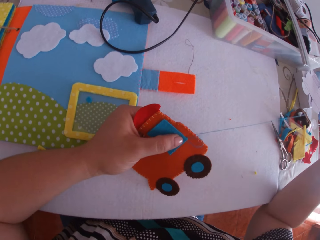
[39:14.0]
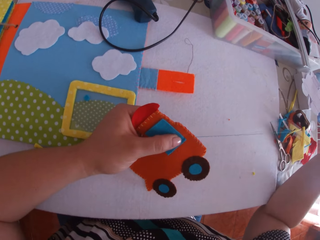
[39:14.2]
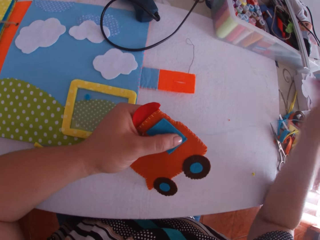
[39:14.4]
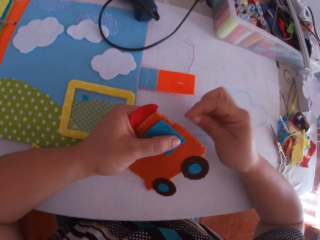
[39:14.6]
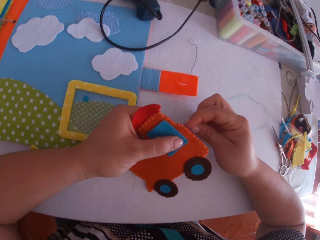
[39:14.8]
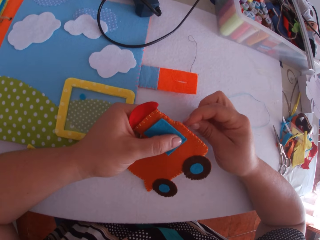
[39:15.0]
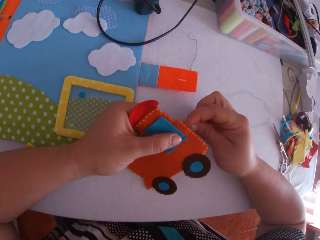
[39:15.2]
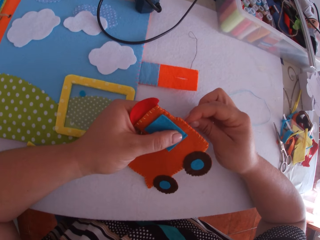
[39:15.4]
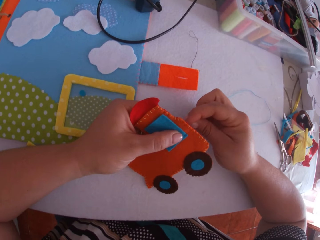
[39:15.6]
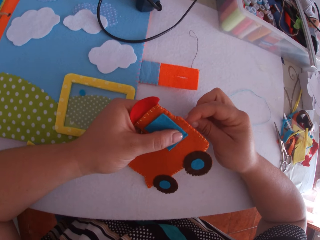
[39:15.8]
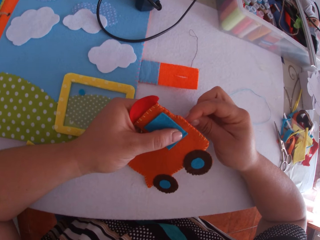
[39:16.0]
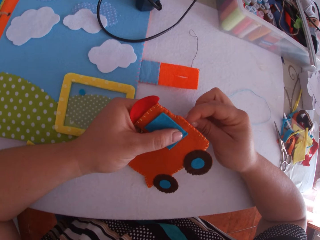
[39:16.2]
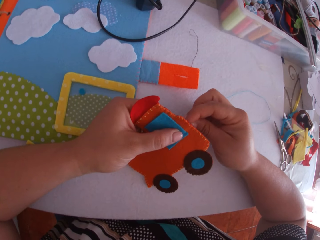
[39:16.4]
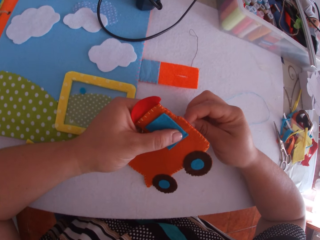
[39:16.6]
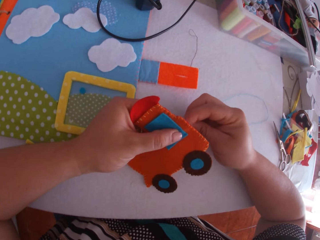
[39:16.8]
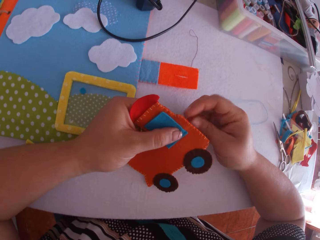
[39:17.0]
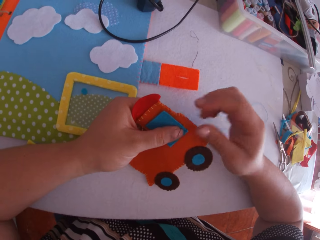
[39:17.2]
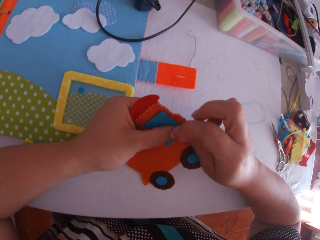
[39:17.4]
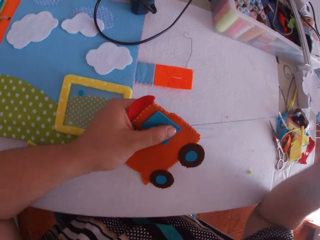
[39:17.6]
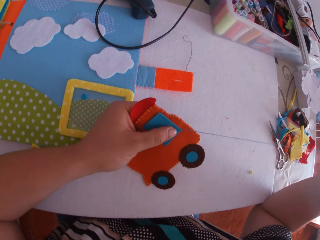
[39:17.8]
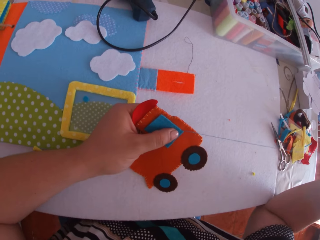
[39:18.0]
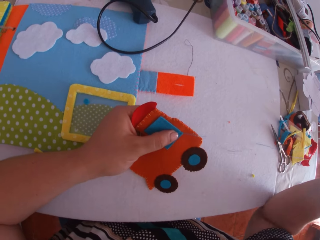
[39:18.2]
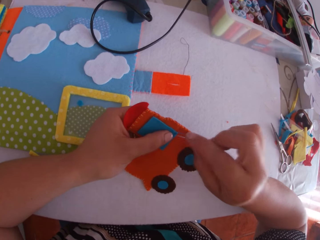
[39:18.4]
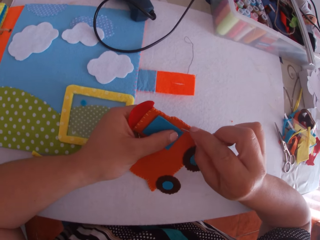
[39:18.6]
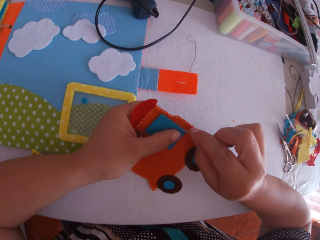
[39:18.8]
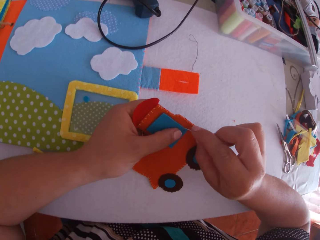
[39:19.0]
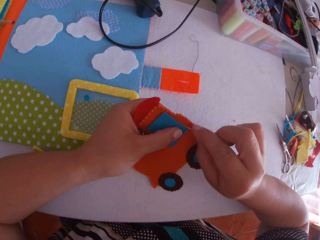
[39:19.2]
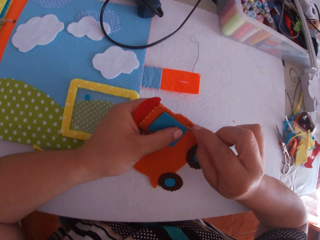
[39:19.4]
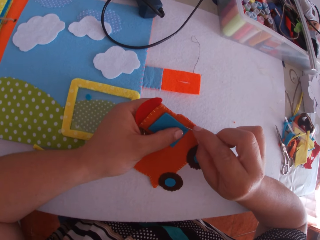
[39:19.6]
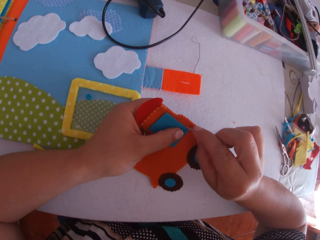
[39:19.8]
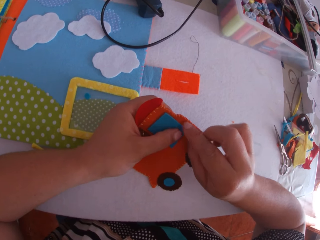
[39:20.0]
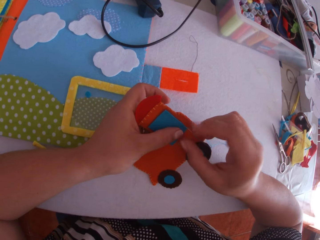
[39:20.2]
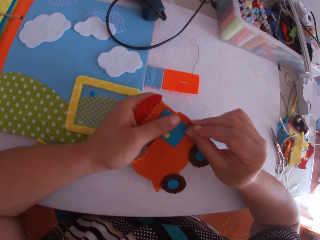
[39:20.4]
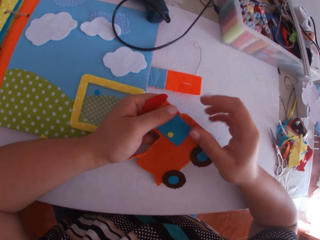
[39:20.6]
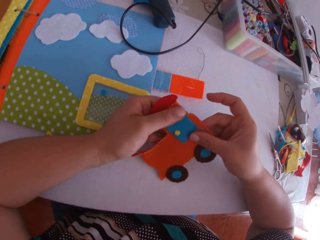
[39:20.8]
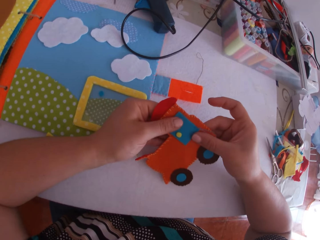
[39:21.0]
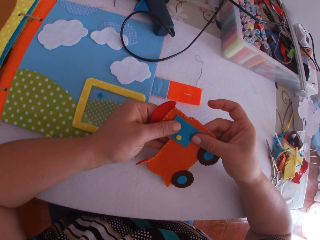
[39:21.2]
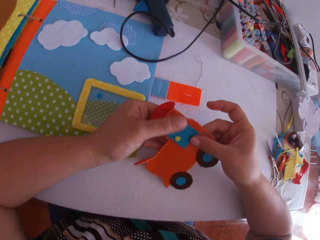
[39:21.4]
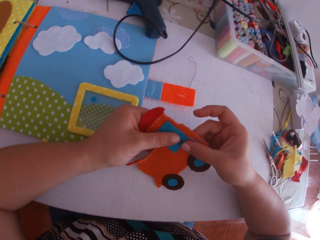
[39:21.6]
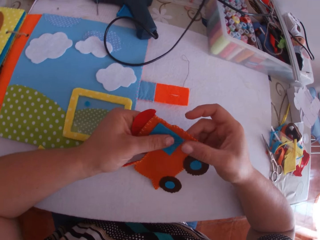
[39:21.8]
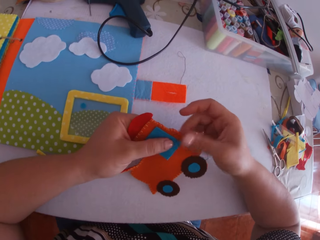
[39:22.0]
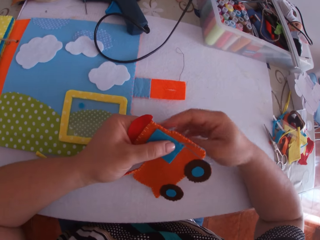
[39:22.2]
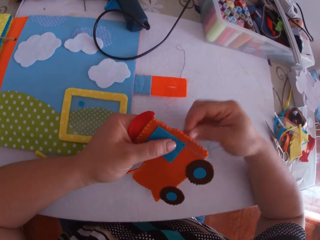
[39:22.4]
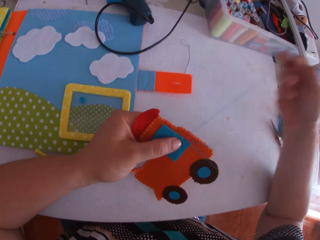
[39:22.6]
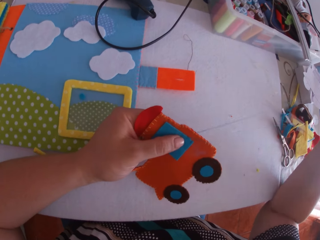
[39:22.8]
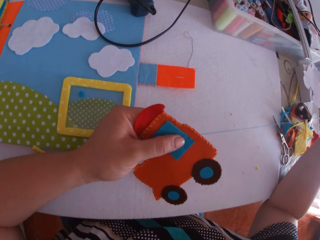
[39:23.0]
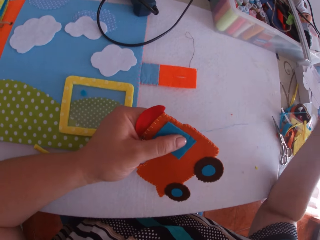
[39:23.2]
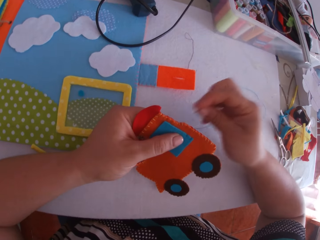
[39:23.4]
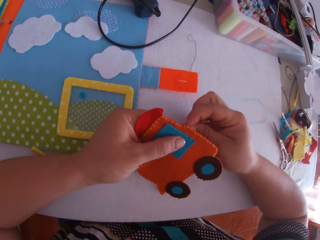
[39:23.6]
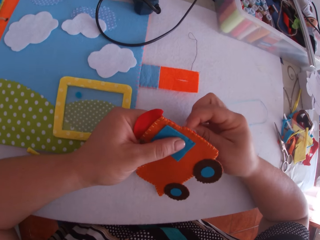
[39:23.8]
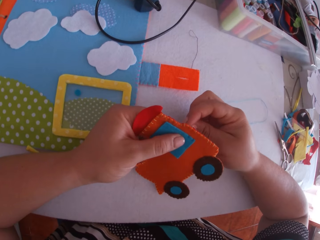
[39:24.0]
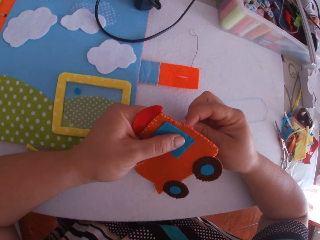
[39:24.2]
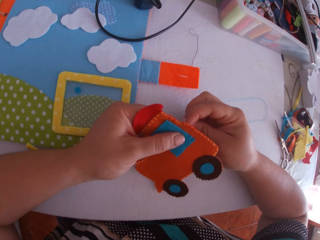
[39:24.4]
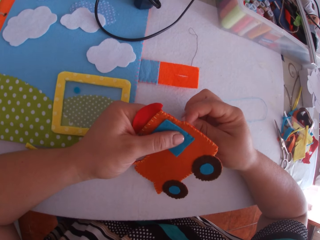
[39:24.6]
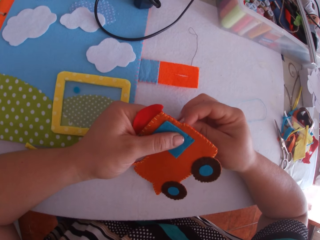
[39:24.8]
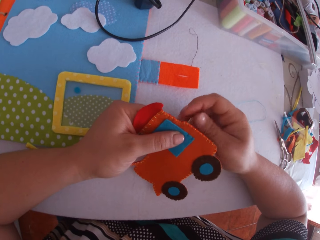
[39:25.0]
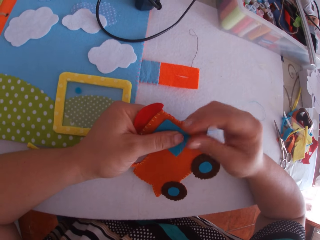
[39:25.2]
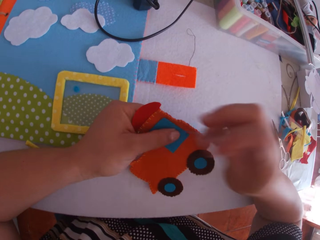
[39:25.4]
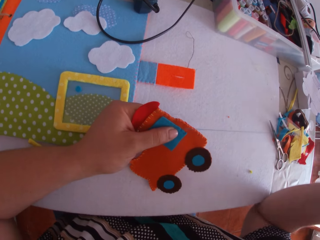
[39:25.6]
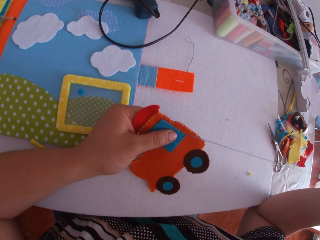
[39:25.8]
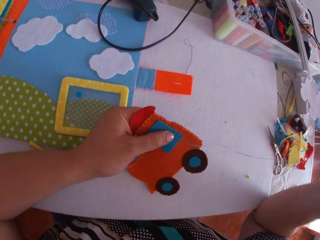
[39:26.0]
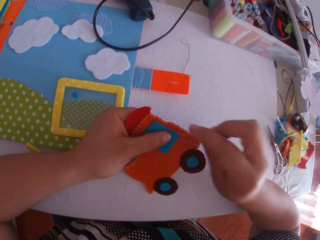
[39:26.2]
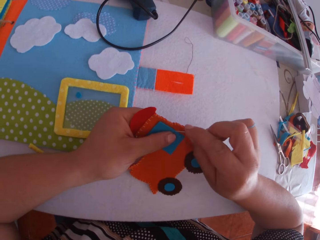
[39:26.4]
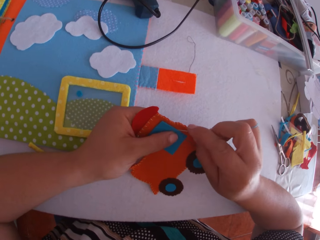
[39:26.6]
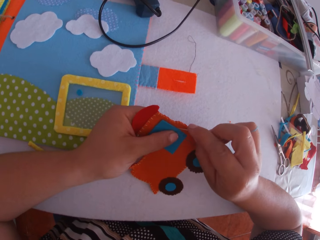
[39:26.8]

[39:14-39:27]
The camera wearer pulls the thread. They sew a craft cloth on the craft toy with a needle. They pull the thread. They sew the craft cloth on the craft toy with the needle. They look at the craft toy. They pull the thread. They sew the craft cloth on the craft toy with the needle. They pull the thread.

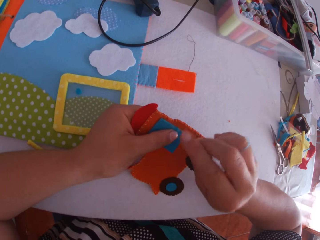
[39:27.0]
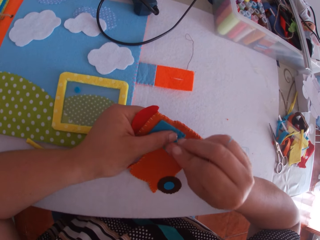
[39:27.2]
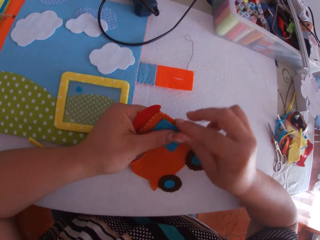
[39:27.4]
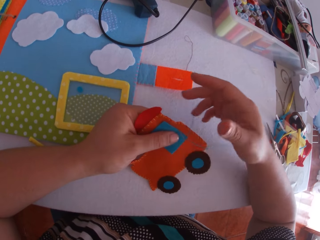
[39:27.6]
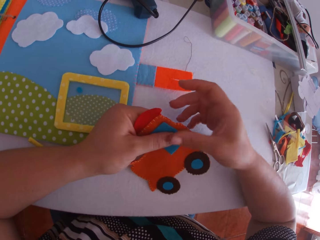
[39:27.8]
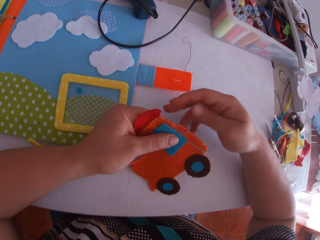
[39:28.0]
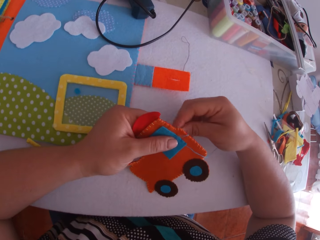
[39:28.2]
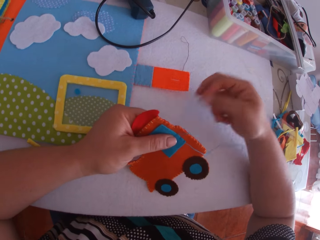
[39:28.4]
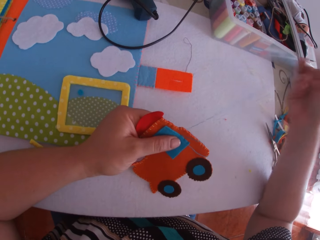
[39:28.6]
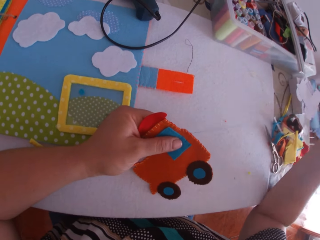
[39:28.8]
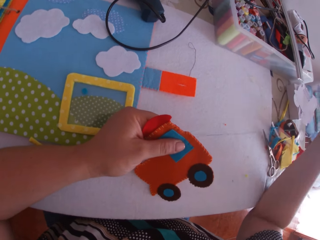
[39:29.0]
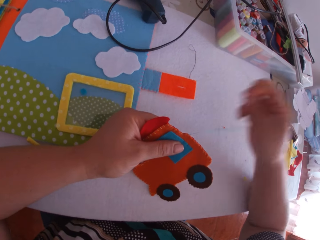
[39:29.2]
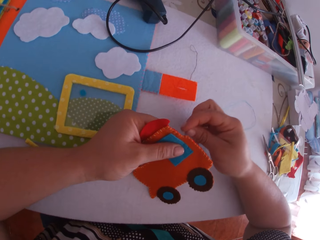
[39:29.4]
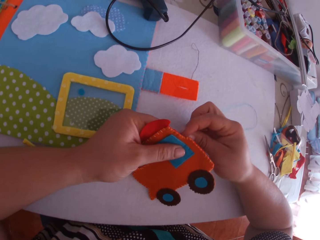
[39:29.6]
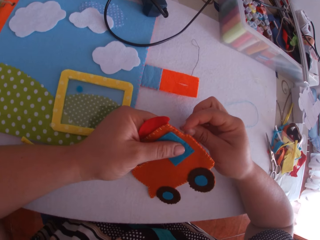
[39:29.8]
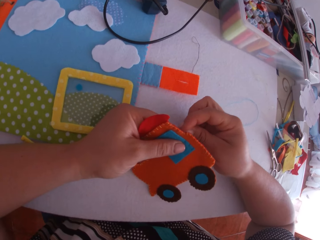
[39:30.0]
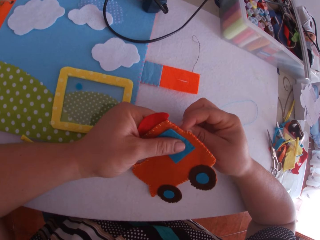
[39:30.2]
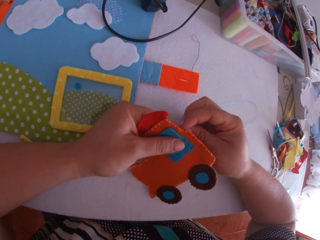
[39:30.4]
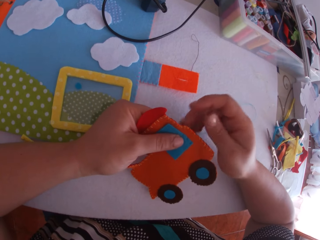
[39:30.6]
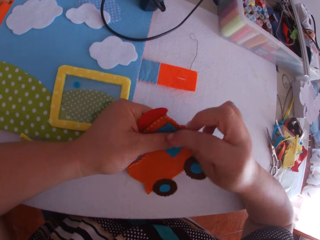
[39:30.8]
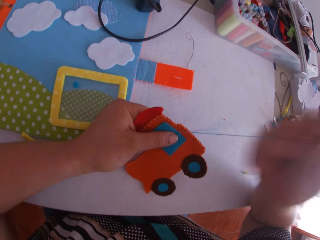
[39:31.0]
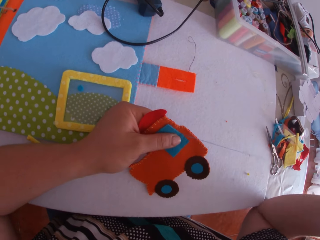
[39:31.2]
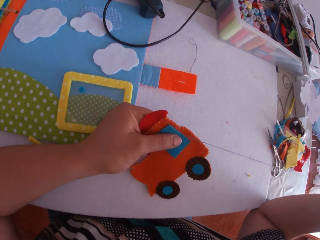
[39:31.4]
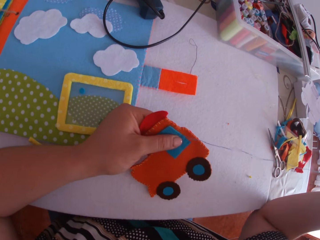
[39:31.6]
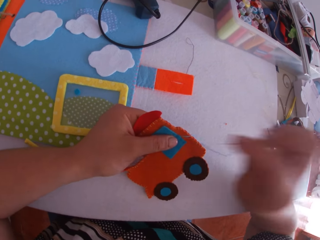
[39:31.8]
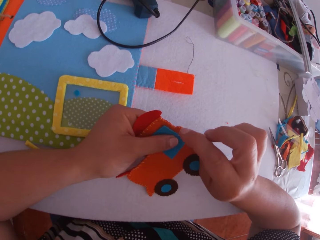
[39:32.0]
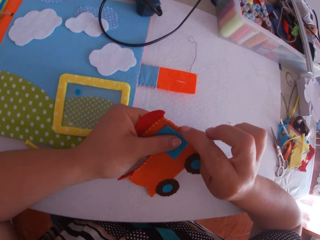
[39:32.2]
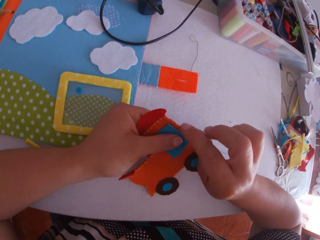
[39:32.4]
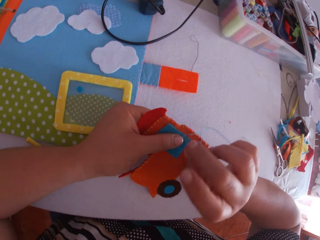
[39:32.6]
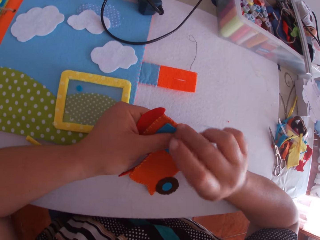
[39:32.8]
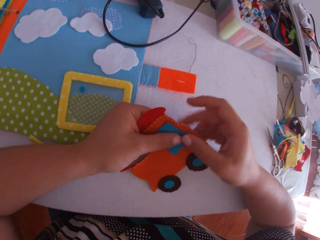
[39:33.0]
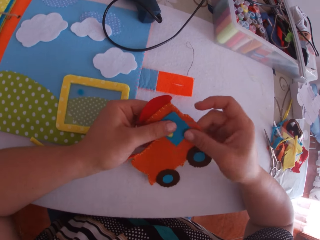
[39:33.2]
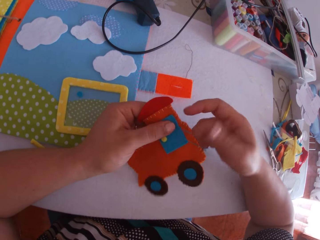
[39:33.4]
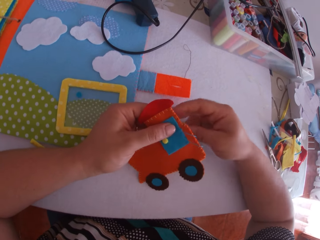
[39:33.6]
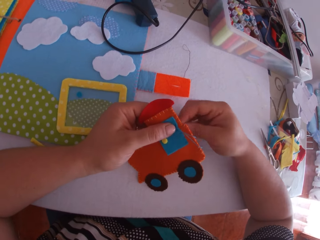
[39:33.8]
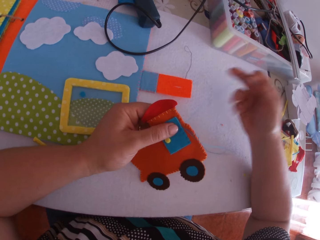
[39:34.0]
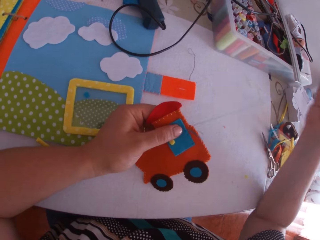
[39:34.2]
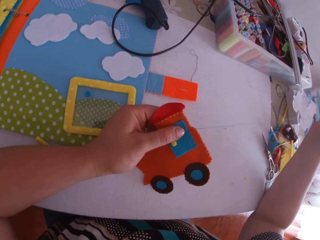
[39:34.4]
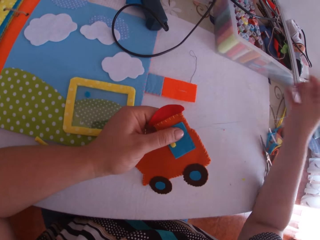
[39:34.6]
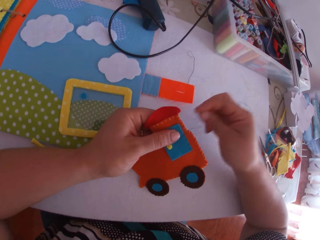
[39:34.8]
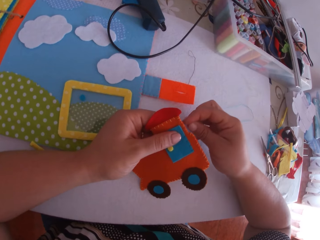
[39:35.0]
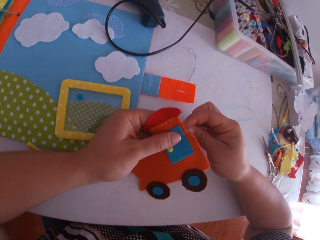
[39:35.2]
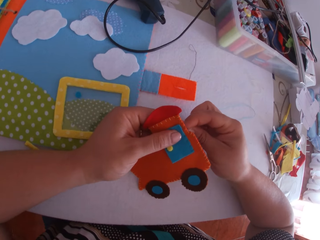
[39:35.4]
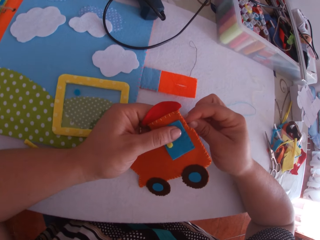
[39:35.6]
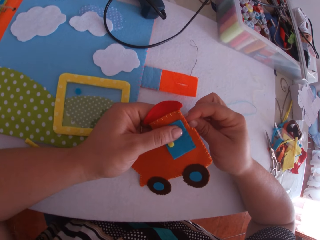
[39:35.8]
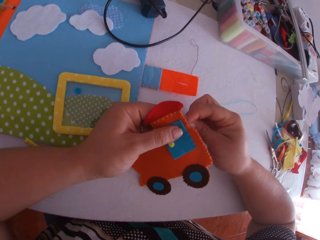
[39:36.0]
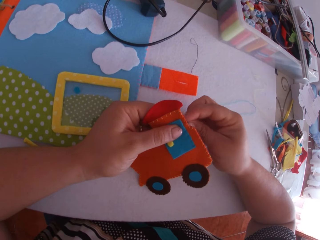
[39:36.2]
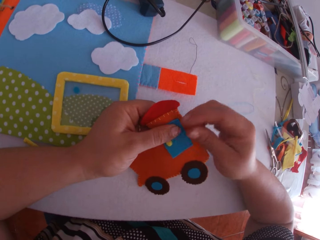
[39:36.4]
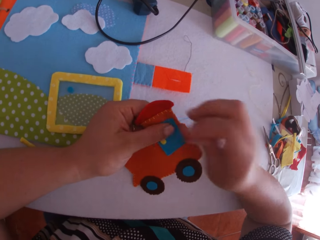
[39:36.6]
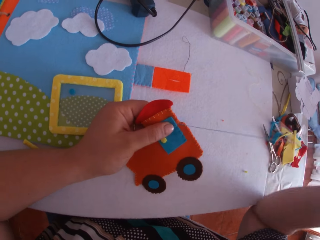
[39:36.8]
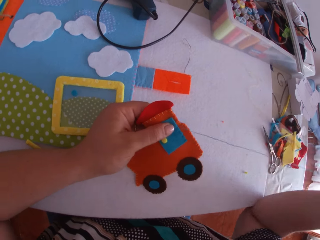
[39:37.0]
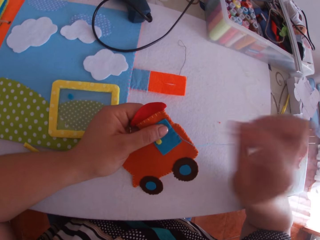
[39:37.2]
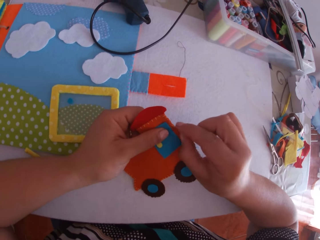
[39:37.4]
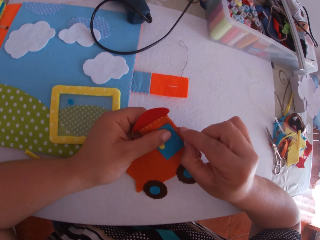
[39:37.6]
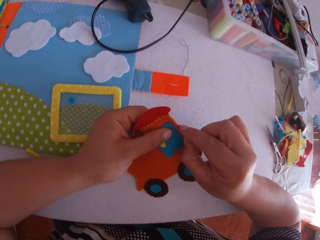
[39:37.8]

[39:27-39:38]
The camera wearer sews a craft cloth on the craft toy with a needle. They pull the thread. They sew the craft cloth on the craft toy with the needle. They pull the thread. They sew the craft cloth on the craft toy with the needle. They look at the craft toy. They pull the thread. They sew the craft cloth on the craft toy with the needle. They pull the thread.
